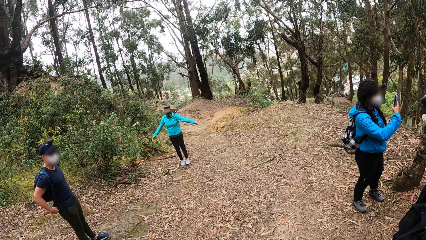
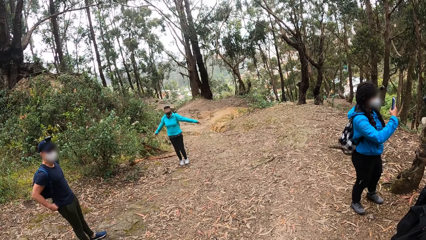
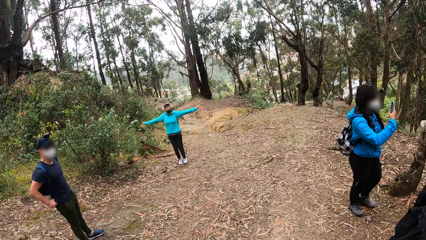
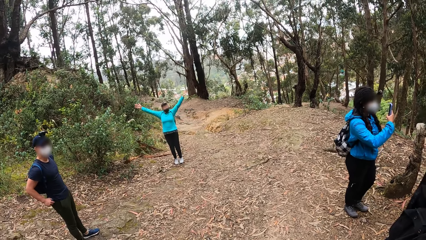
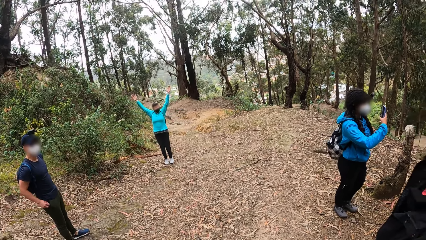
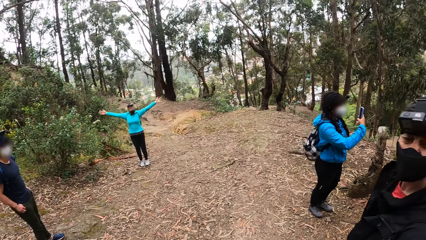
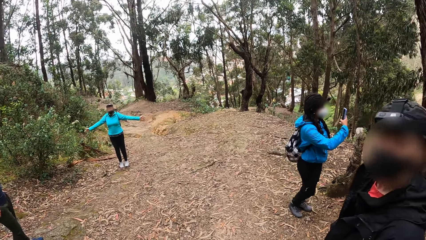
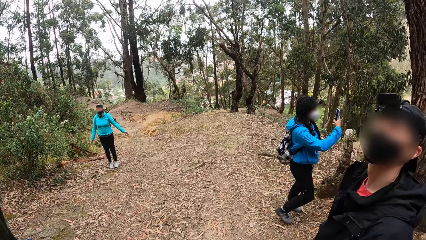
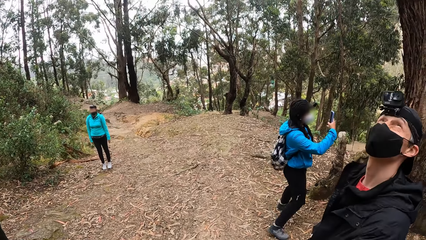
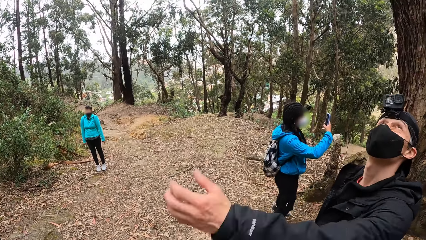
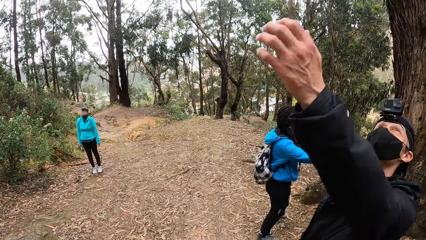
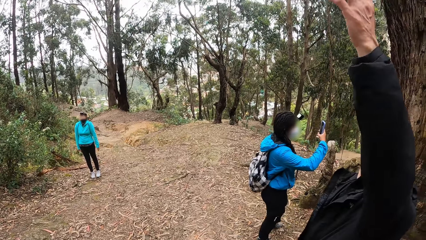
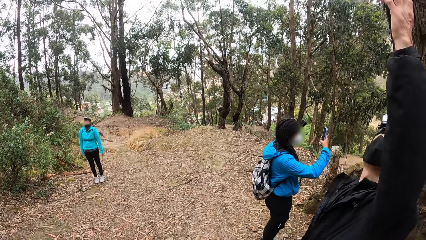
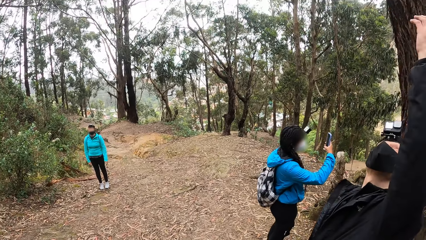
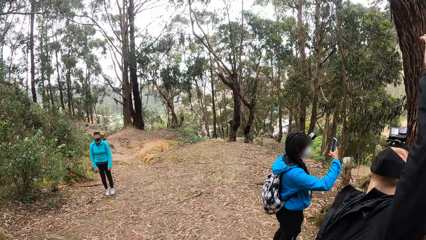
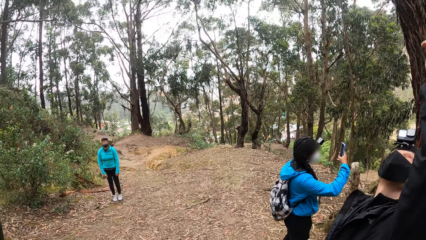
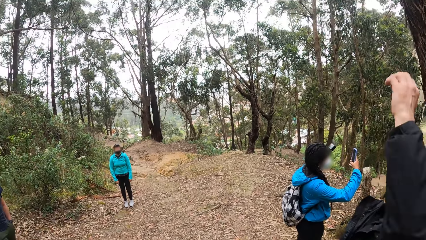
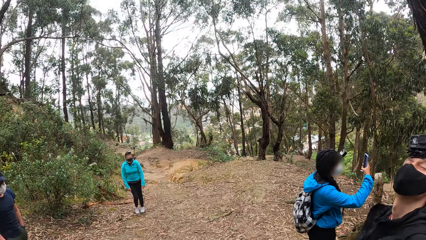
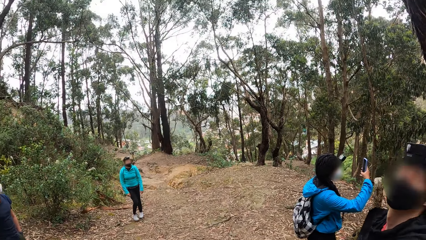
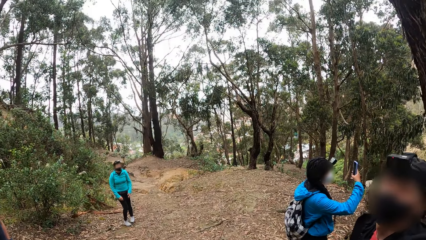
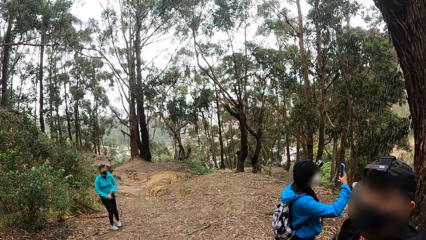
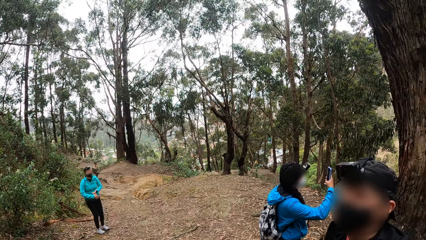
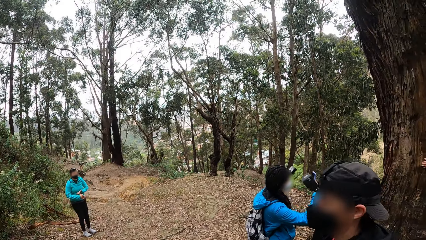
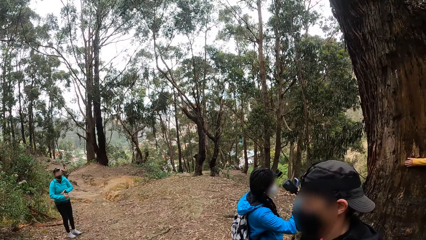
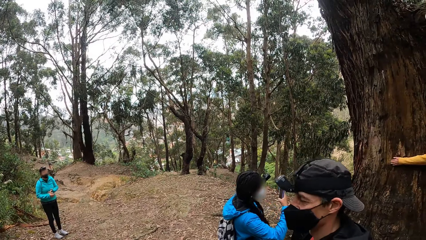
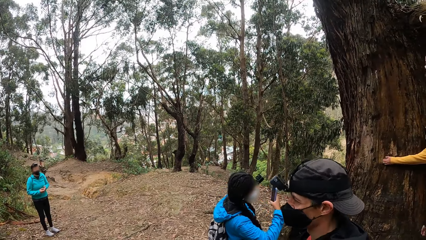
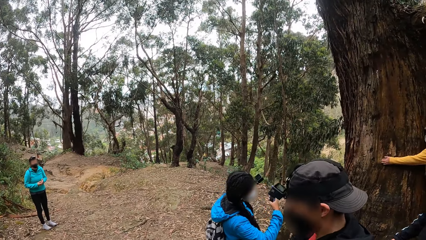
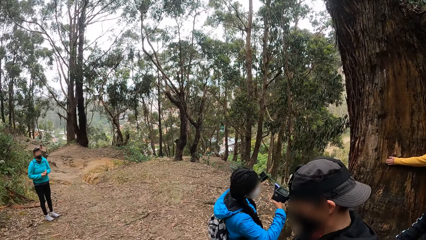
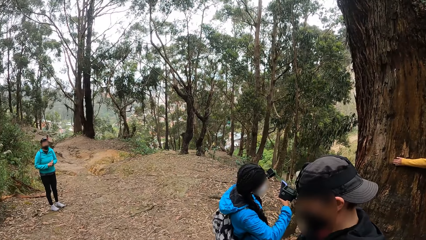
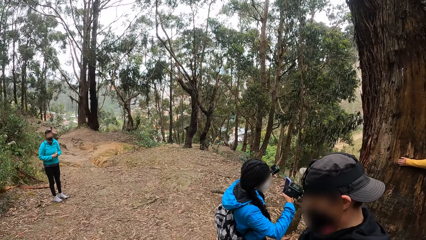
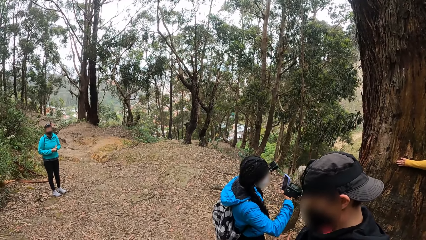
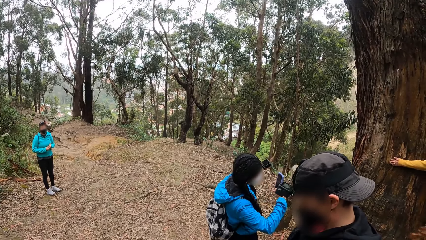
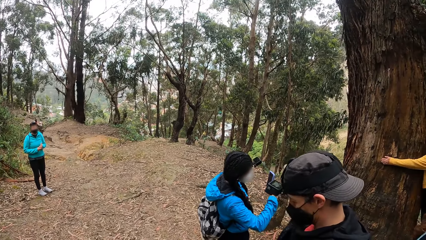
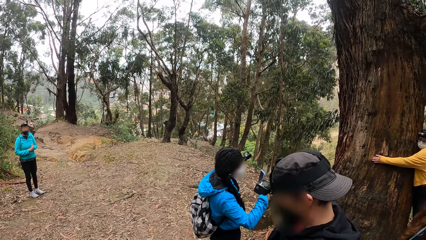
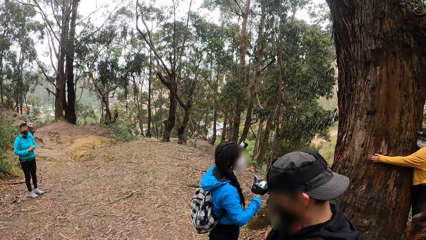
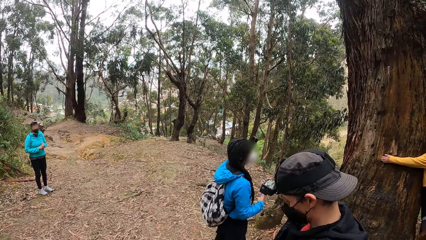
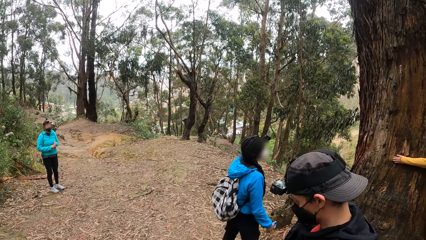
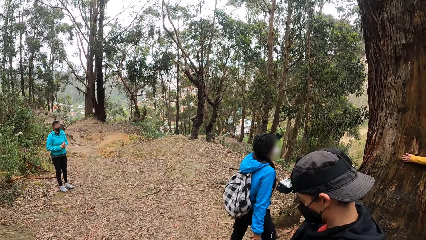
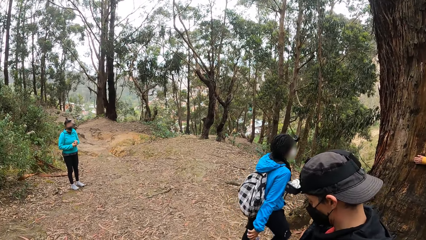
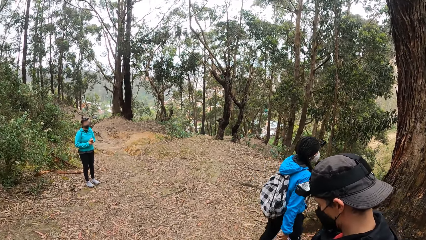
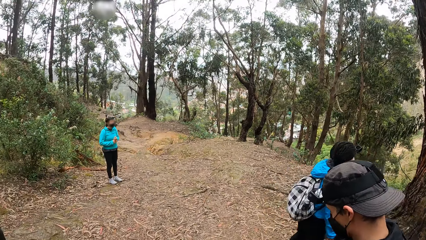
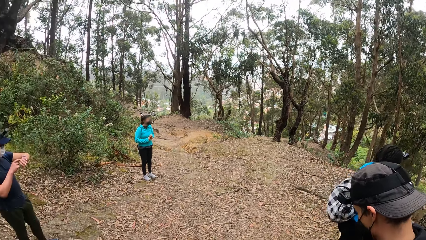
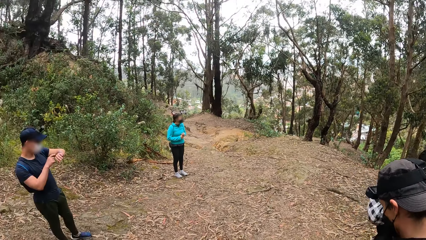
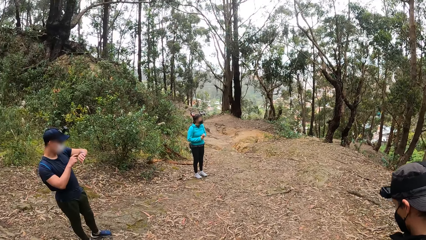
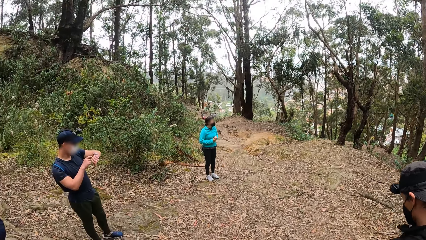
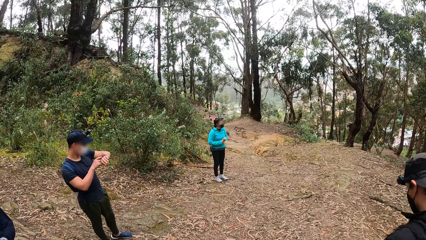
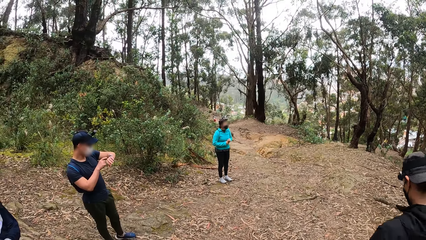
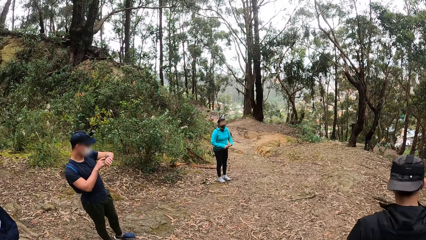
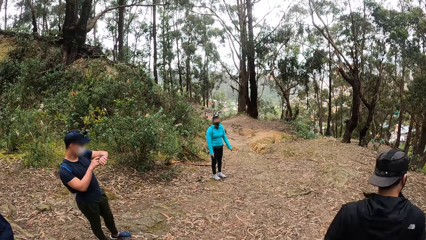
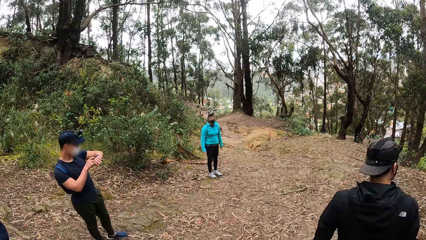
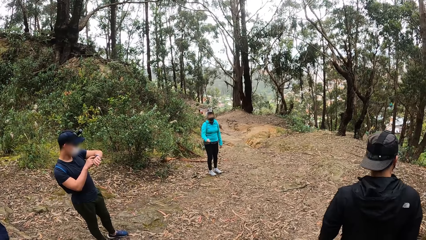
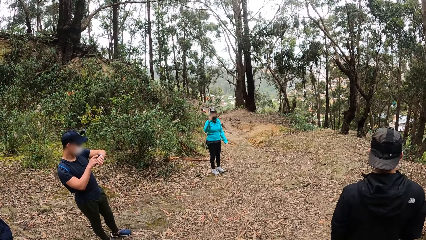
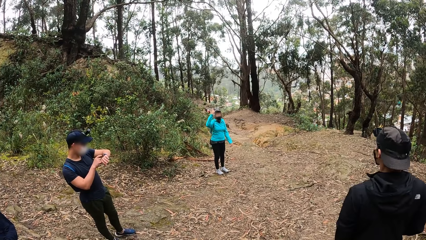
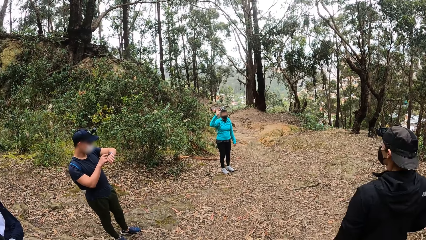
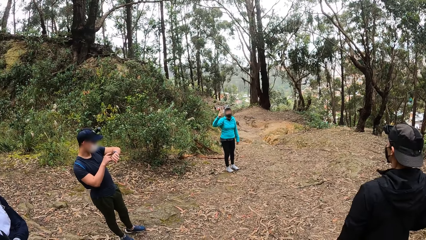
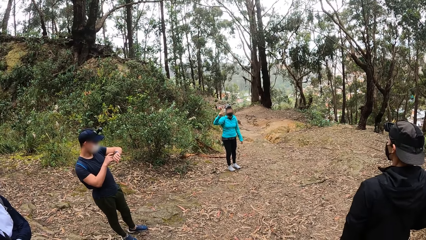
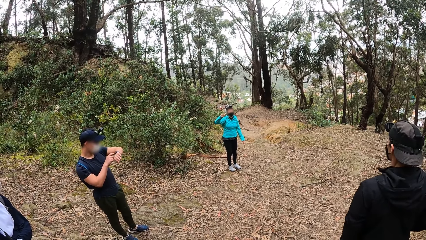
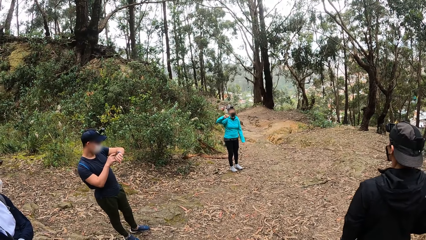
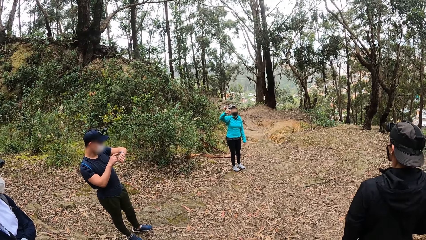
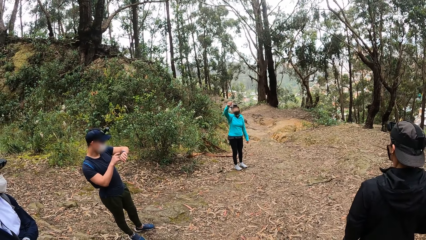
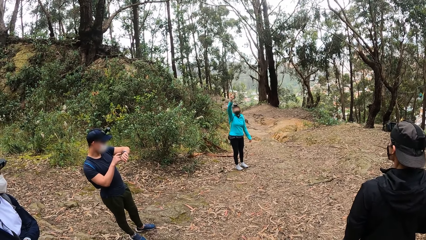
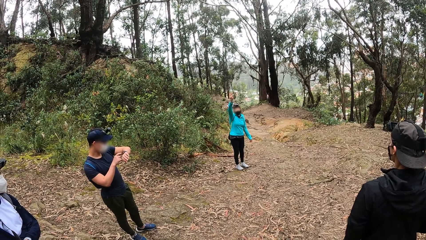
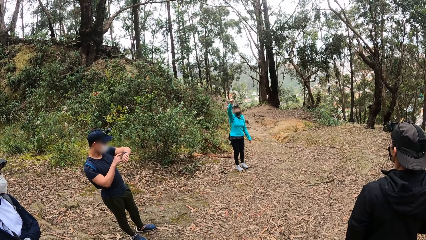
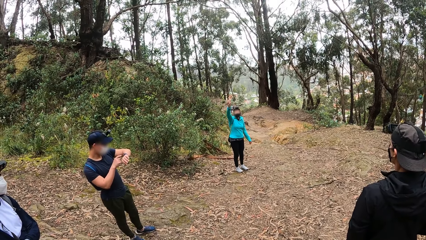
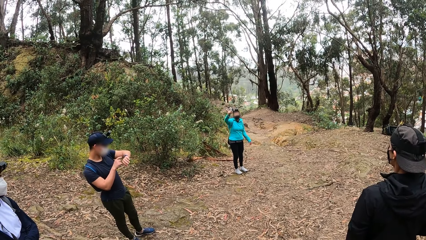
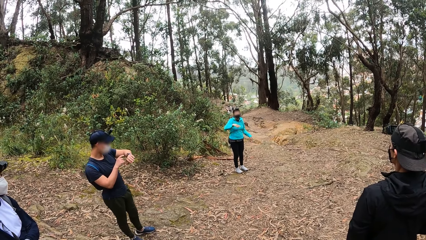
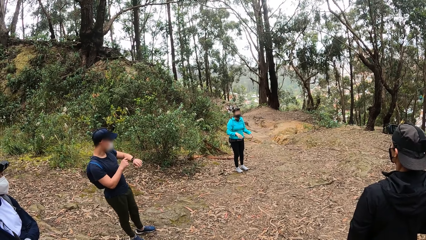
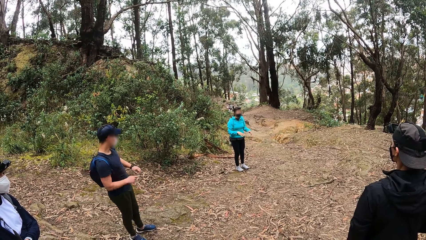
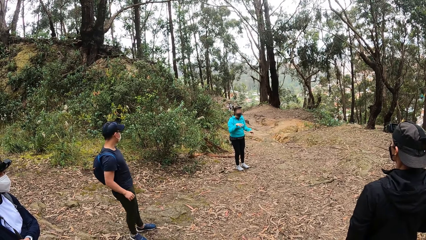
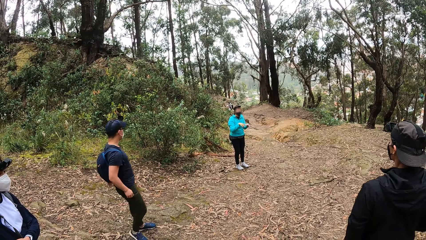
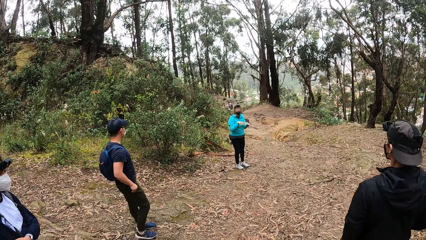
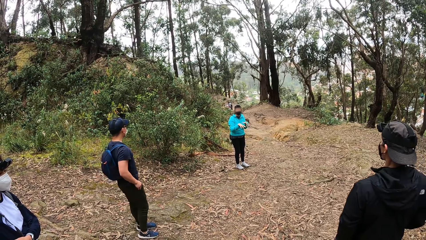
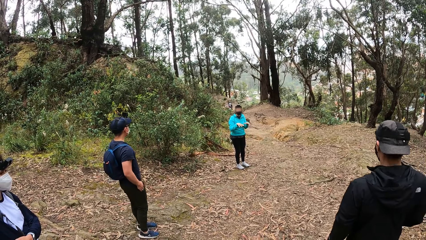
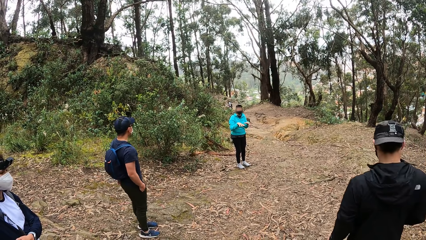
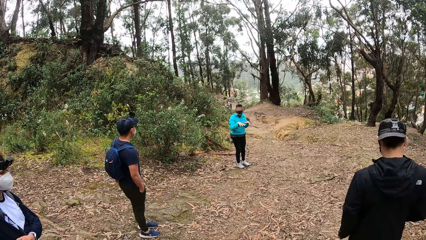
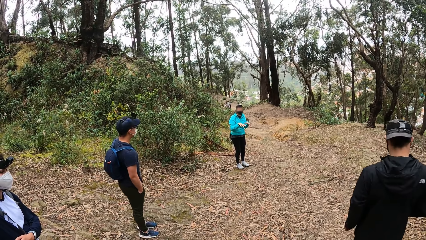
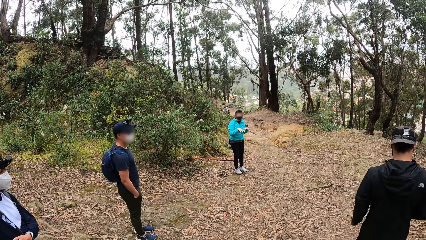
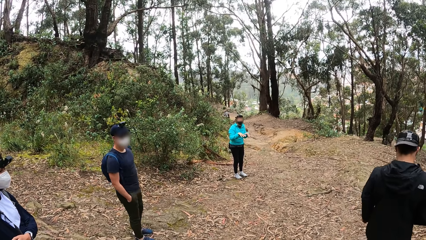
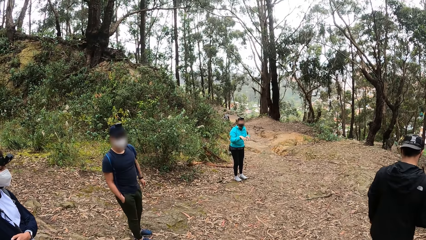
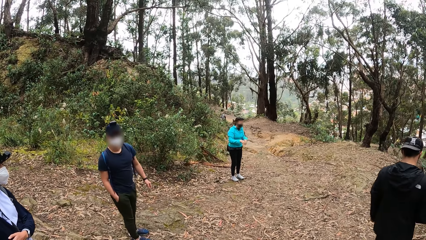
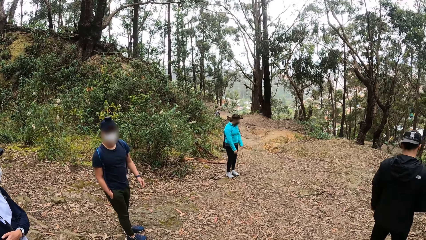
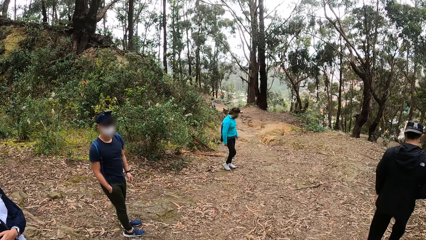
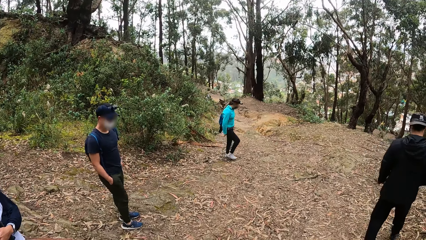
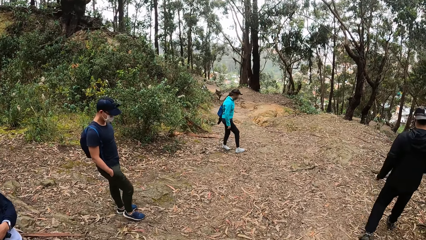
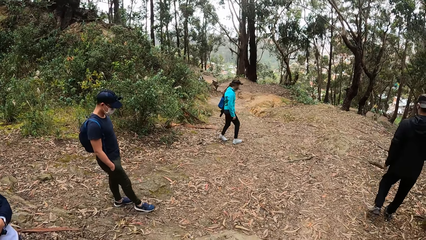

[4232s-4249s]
A man does hand movement. Another man touches a wristwatch on his left wrist with his right hand. The camera wearer looks around the area. The woman interacts with the group and the camera wearer.
